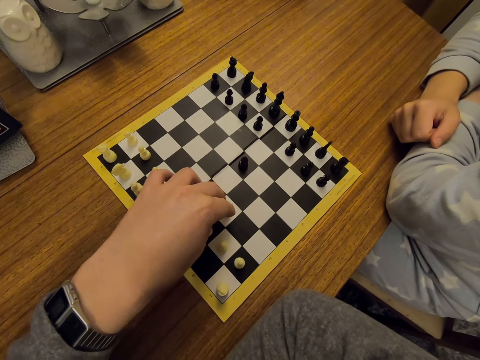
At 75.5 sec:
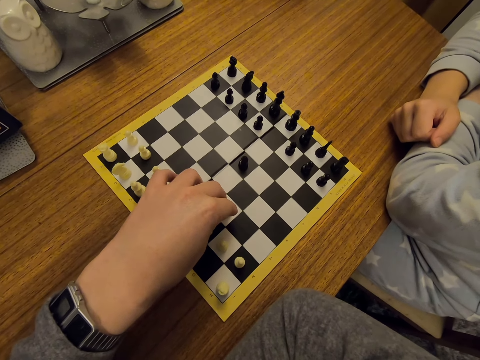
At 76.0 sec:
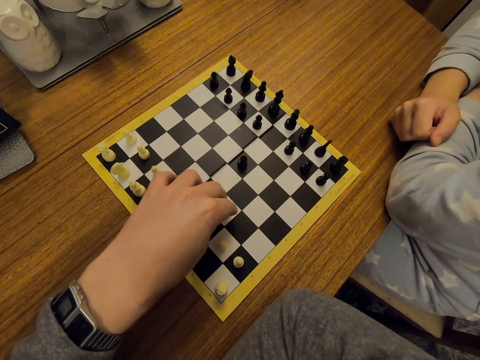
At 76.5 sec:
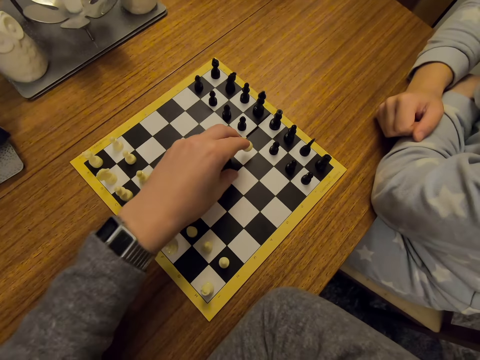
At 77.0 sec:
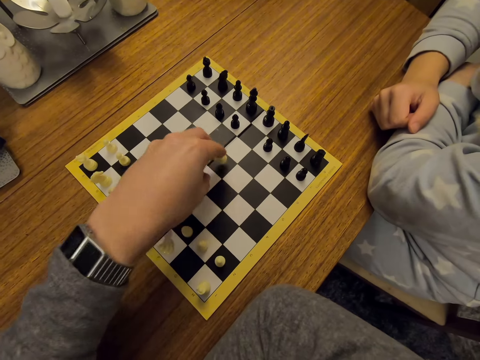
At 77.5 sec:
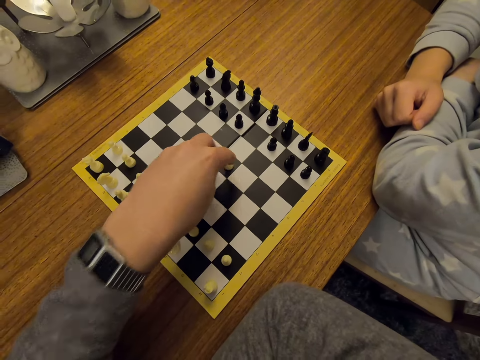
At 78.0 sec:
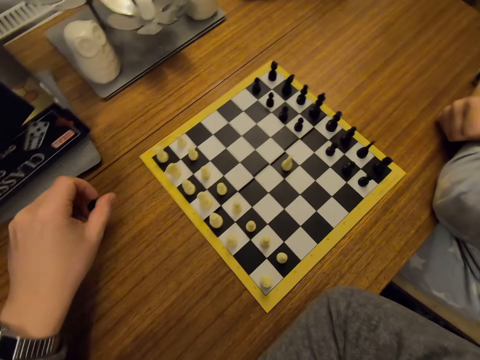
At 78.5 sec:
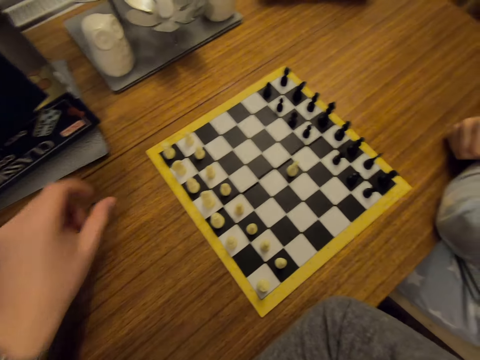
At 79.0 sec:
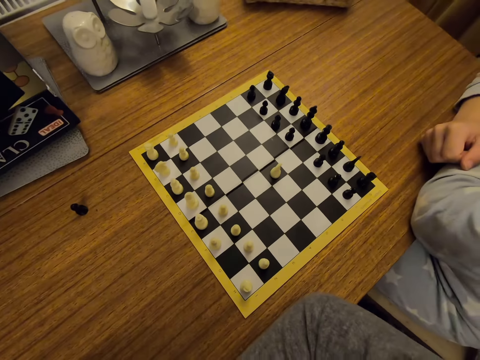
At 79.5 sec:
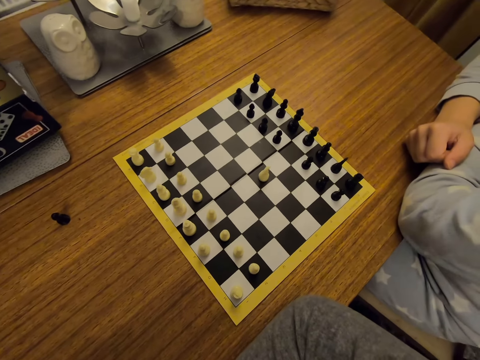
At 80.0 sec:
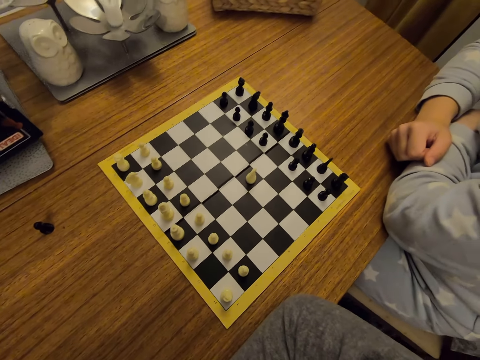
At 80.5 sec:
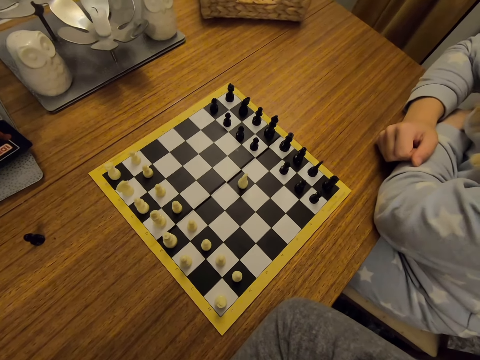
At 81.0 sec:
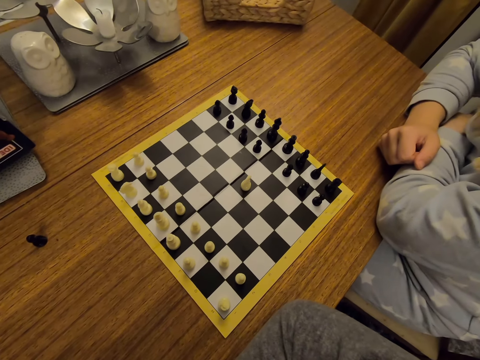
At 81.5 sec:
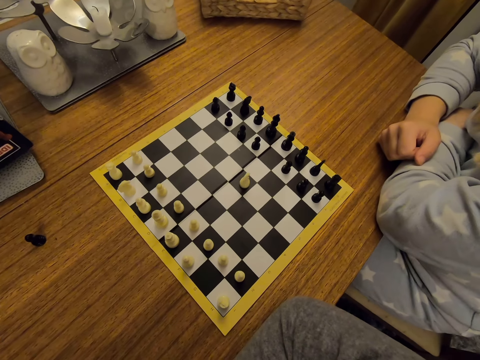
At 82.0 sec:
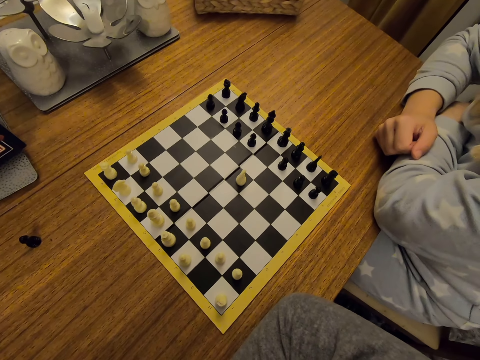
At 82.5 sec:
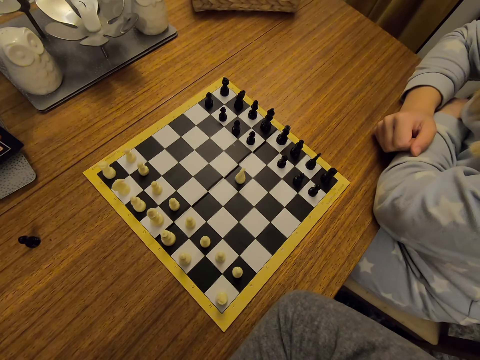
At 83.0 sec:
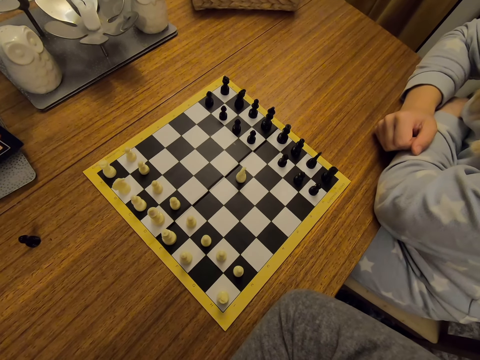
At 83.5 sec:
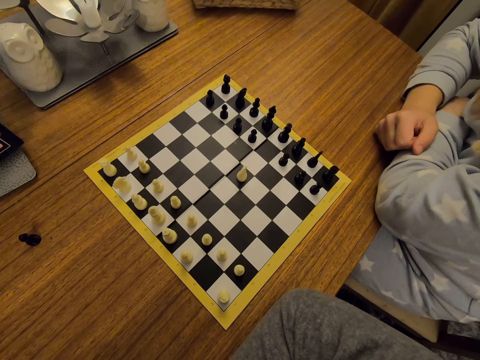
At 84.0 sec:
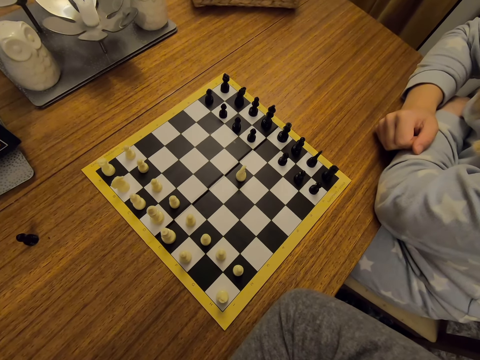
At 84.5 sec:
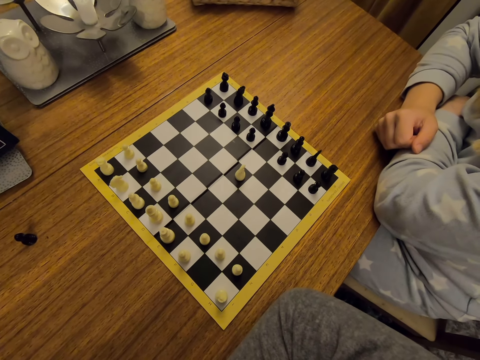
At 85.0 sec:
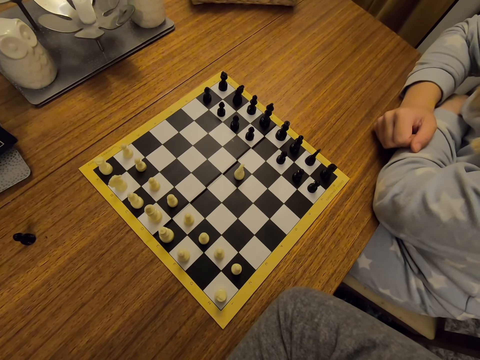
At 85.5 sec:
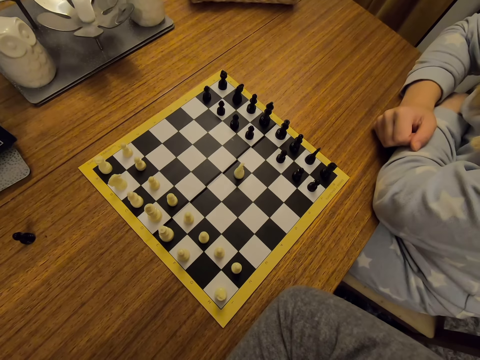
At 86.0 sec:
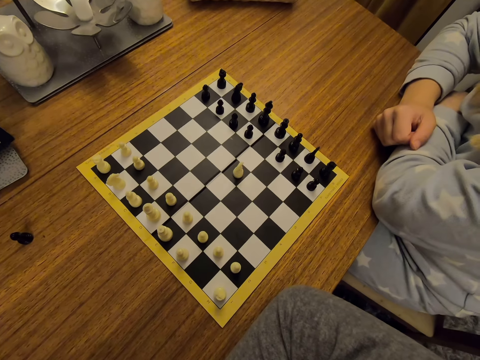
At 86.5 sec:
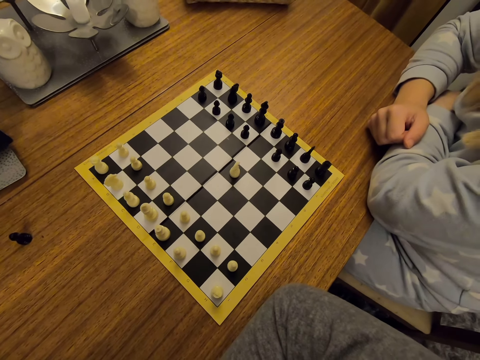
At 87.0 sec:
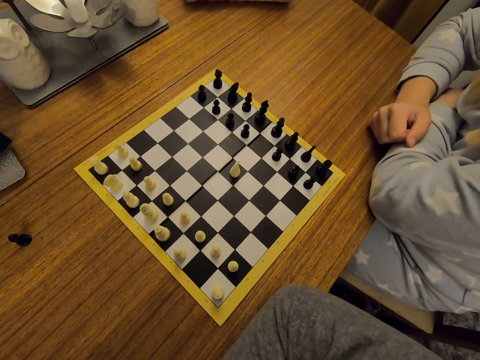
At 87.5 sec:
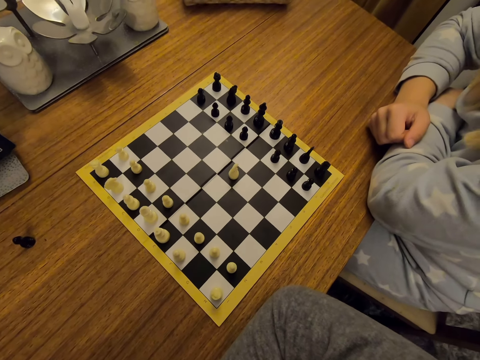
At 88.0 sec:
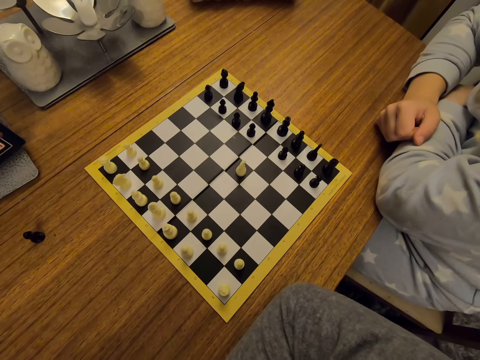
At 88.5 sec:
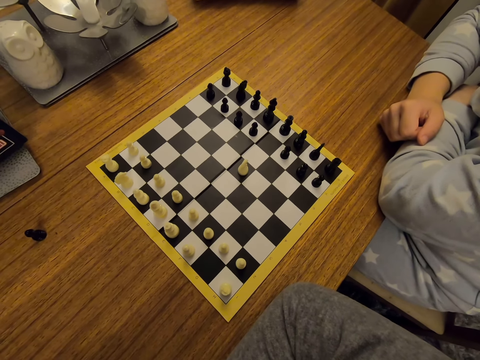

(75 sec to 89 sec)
The camera wearer picks a chess piece on a board. They put the chess piece on a table. They fold hands.

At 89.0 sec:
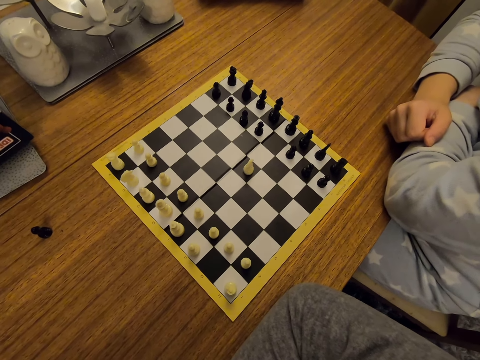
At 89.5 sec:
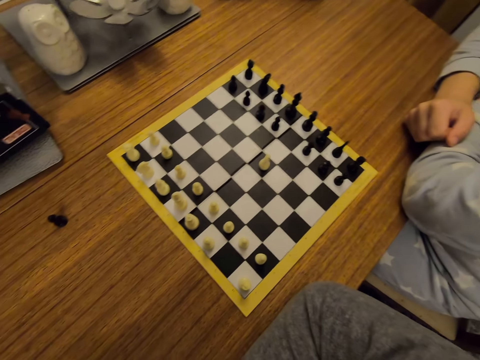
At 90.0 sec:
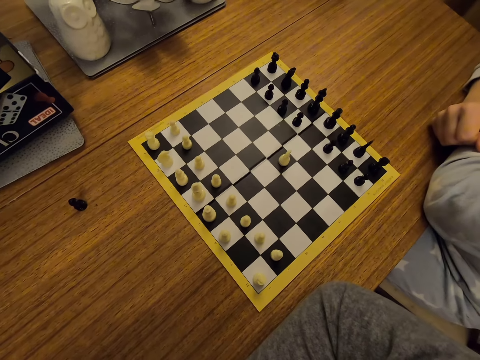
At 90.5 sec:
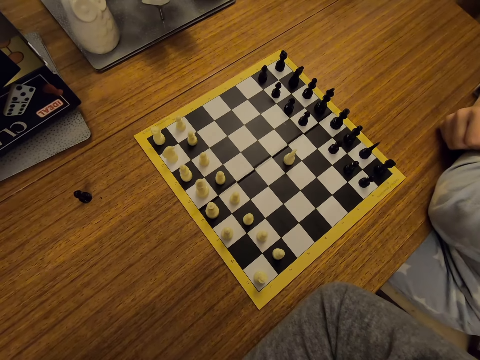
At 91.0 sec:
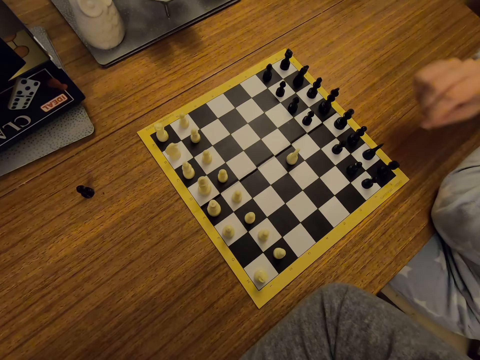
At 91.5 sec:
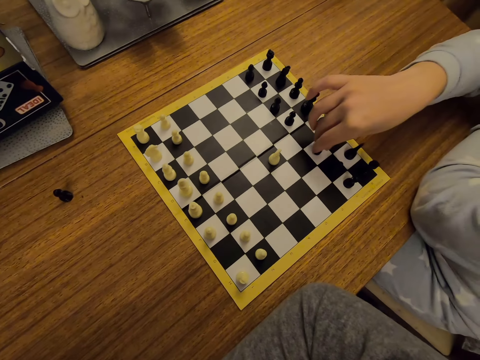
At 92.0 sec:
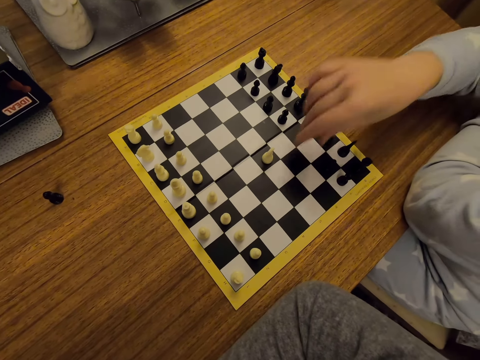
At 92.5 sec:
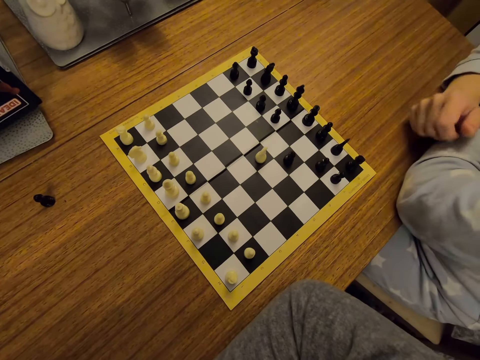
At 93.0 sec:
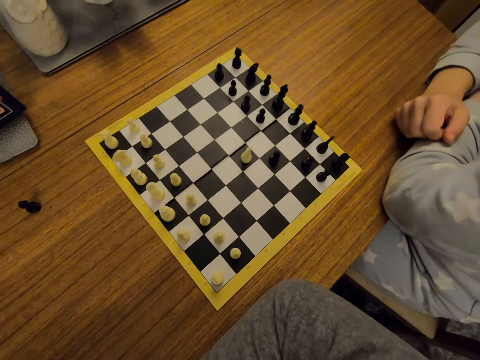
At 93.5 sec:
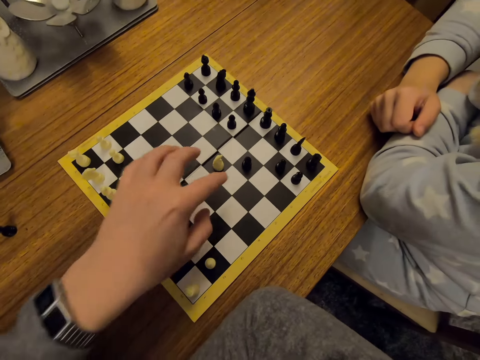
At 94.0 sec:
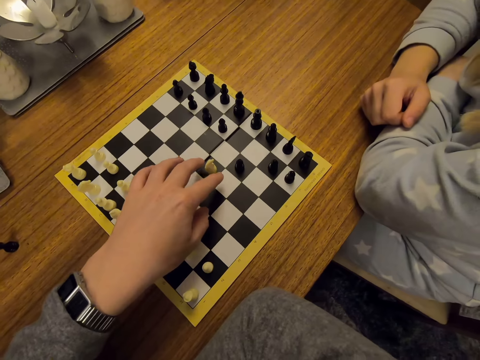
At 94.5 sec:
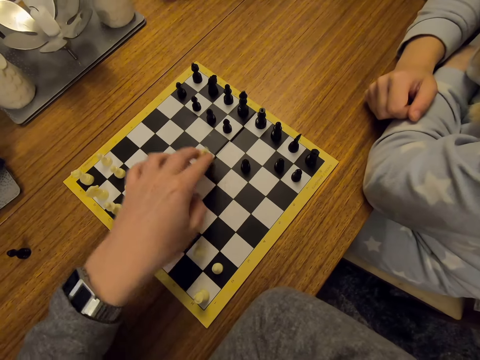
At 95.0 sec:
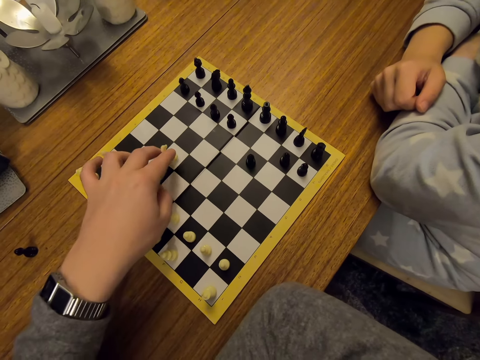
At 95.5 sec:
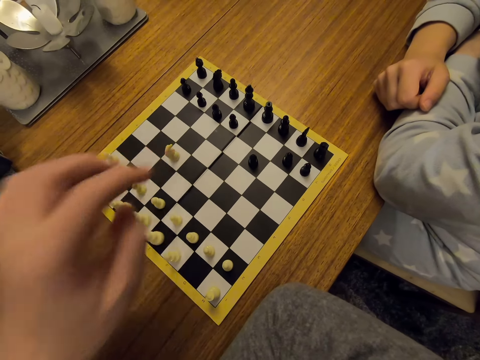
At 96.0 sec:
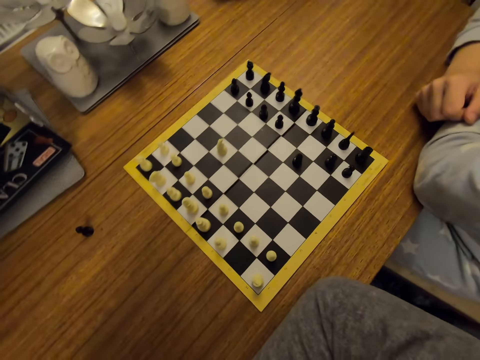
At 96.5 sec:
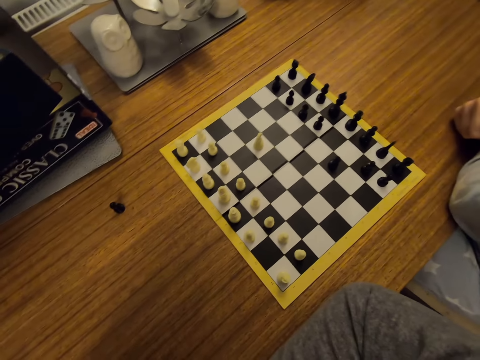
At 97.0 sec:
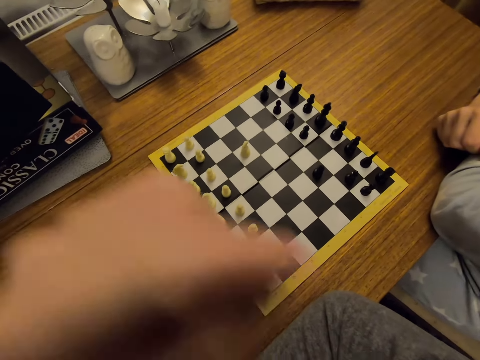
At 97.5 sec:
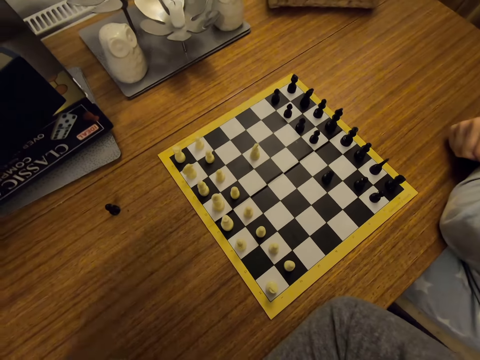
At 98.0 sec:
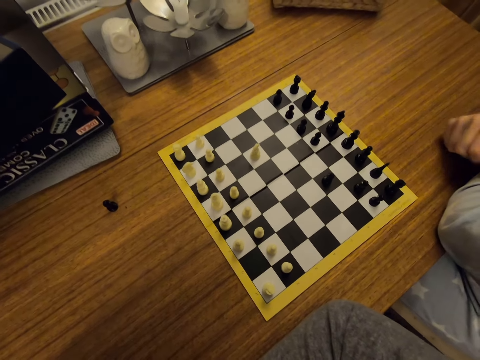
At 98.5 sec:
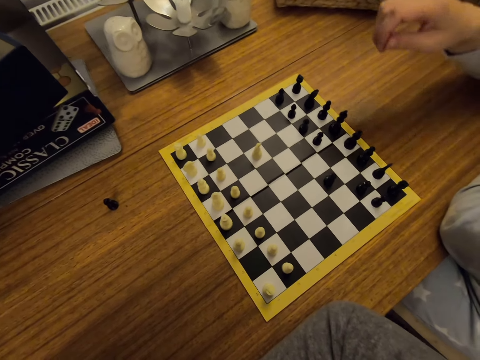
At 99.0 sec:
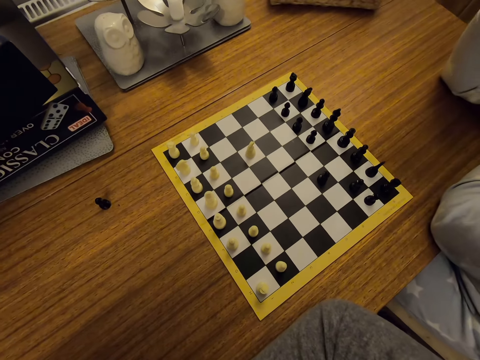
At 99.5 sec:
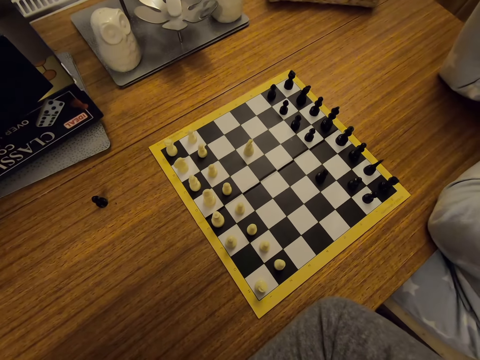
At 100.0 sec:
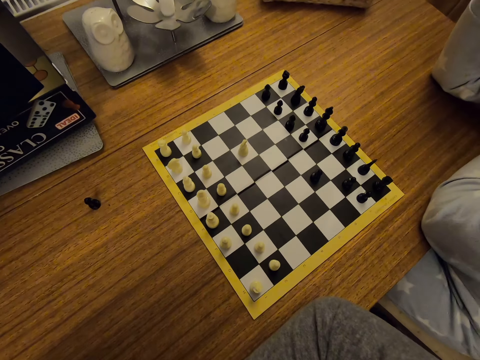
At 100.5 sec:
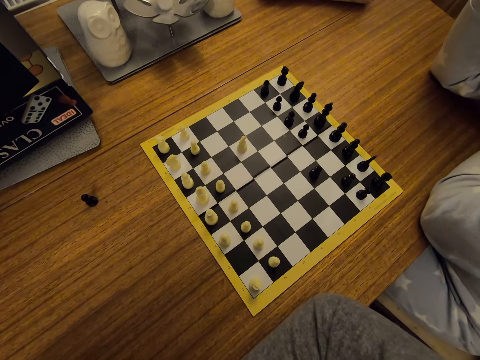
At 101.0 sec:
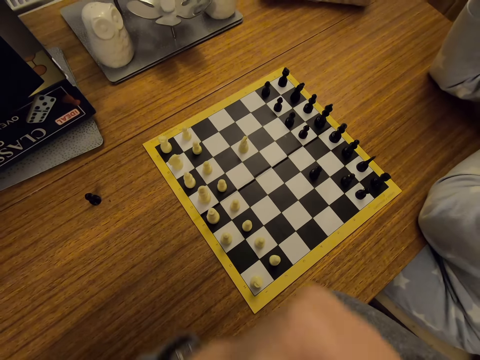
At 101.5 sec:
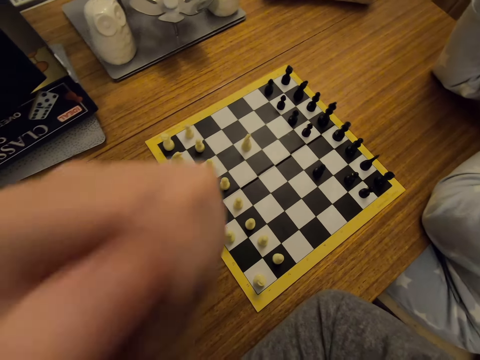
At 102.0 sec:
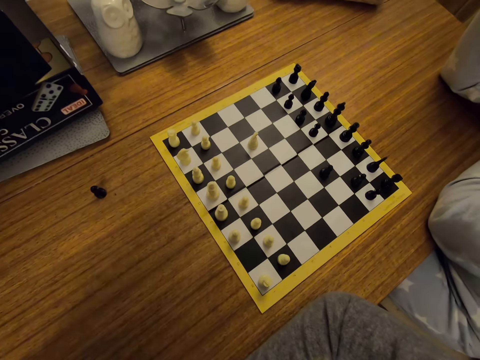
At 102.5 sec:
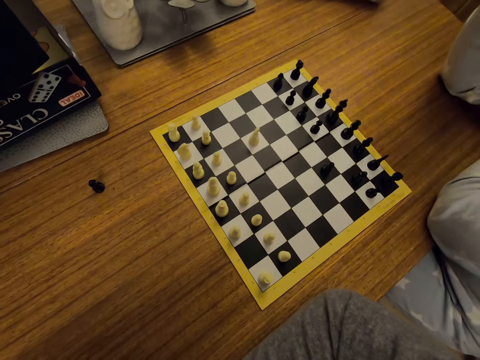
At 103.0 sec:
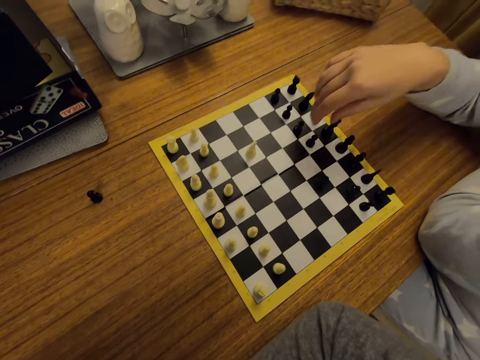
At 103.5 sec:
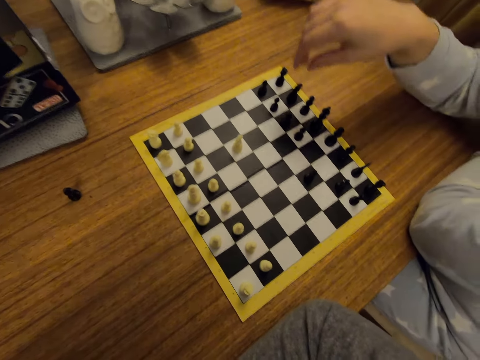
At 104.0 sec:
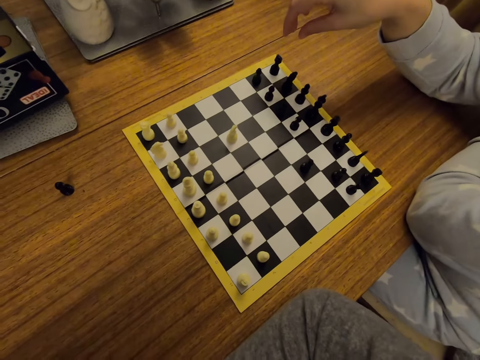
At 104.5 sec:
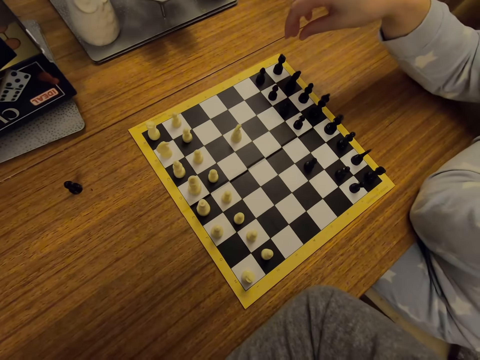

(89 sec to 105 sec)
A person moves a chess piece on a board. The person puts a hand on a table and plays chess. The camera wearer moves a chess piece on the board. They play chess. They fold hands. They sway a hand. The person lifts the right hand. The camera wearer lifts the left hand.
